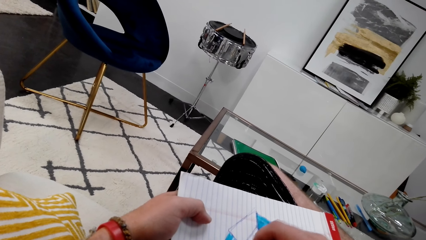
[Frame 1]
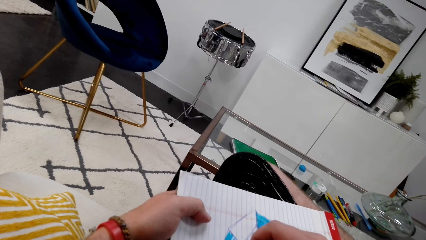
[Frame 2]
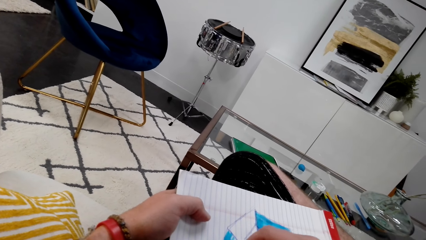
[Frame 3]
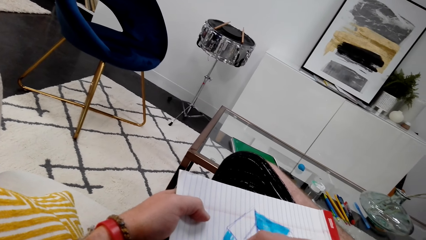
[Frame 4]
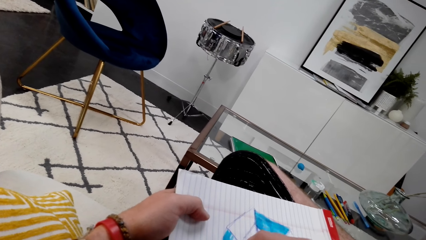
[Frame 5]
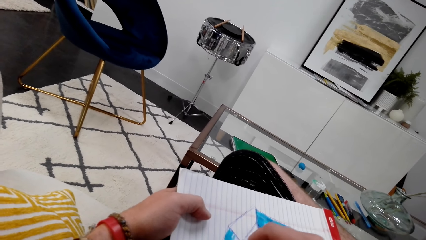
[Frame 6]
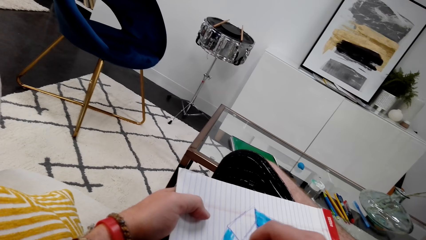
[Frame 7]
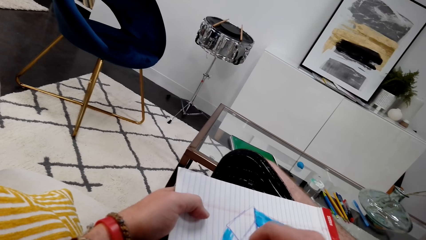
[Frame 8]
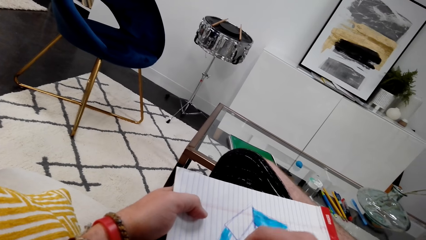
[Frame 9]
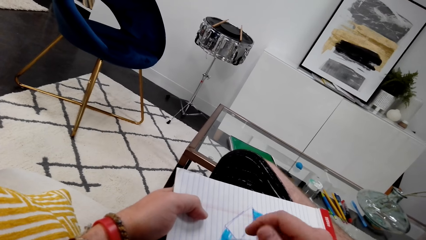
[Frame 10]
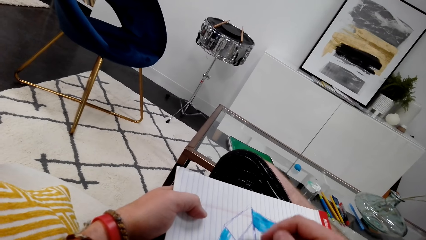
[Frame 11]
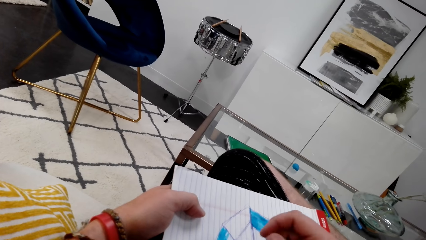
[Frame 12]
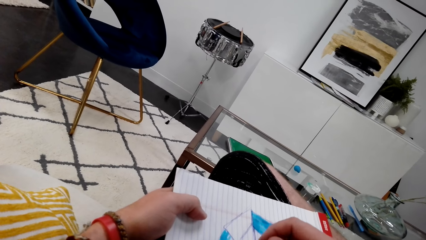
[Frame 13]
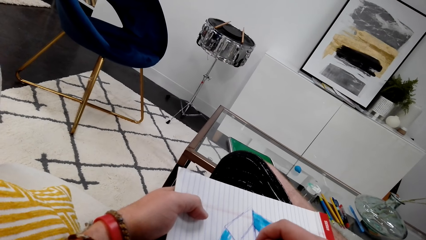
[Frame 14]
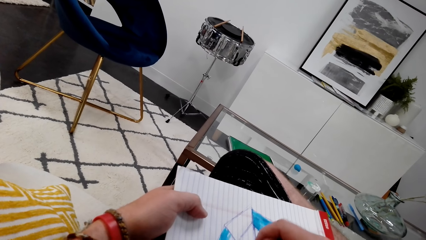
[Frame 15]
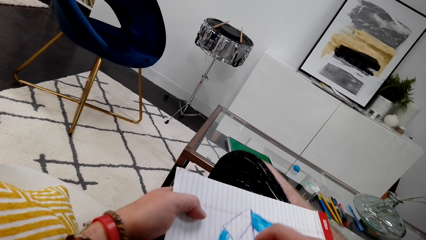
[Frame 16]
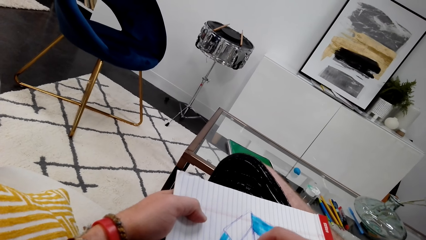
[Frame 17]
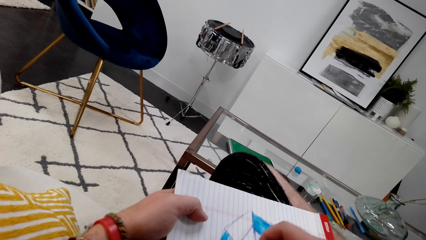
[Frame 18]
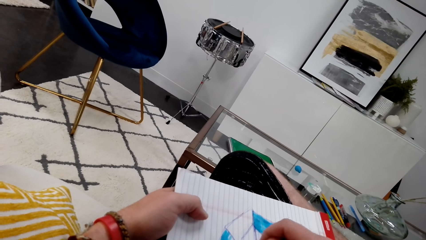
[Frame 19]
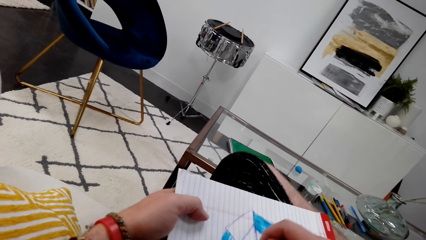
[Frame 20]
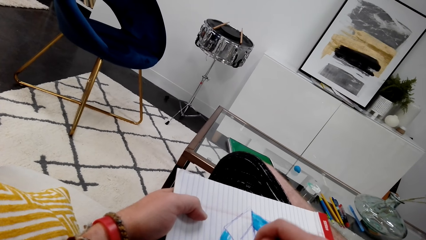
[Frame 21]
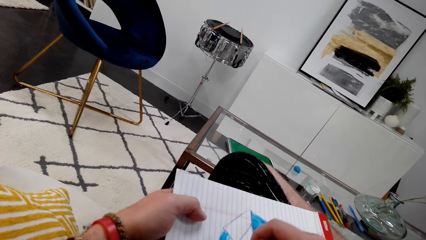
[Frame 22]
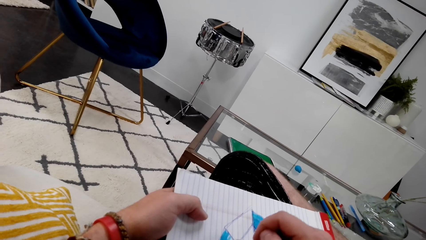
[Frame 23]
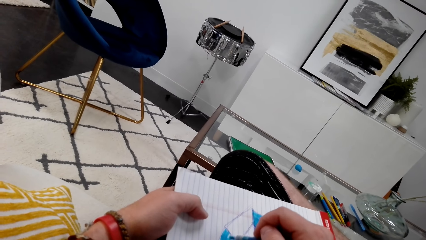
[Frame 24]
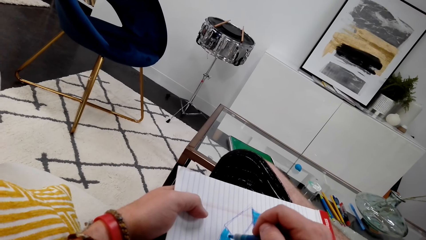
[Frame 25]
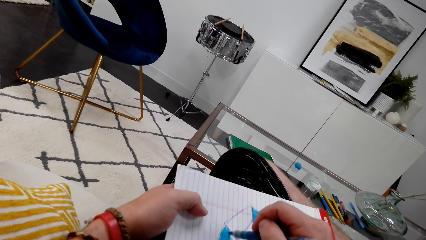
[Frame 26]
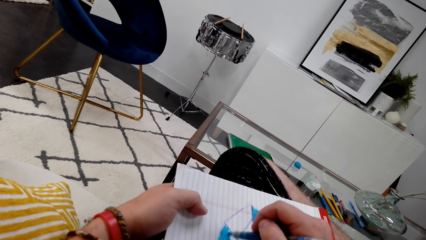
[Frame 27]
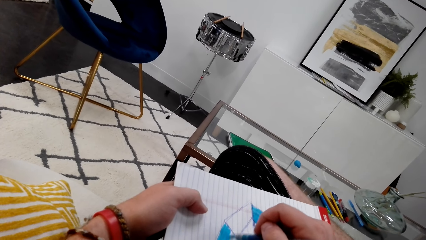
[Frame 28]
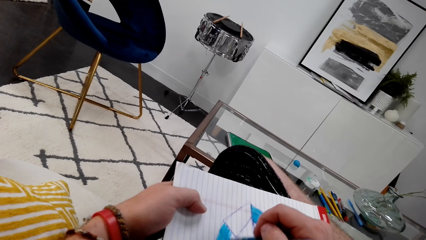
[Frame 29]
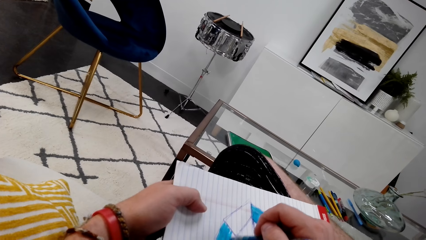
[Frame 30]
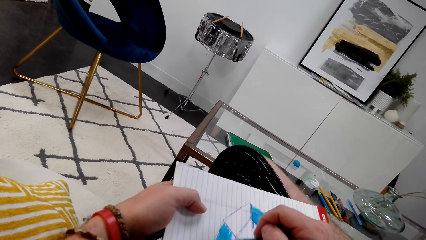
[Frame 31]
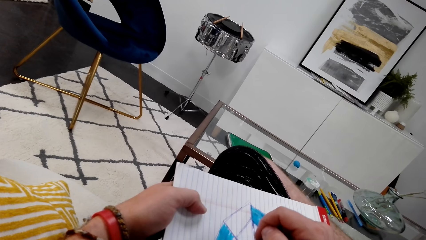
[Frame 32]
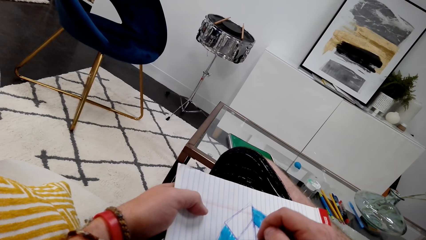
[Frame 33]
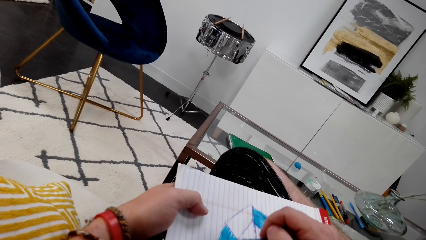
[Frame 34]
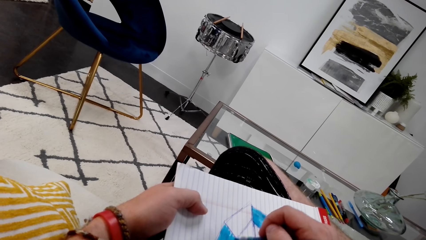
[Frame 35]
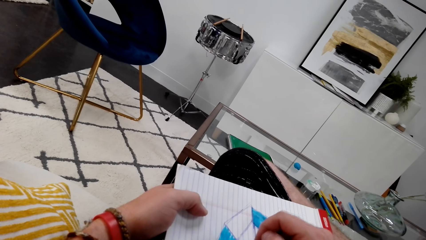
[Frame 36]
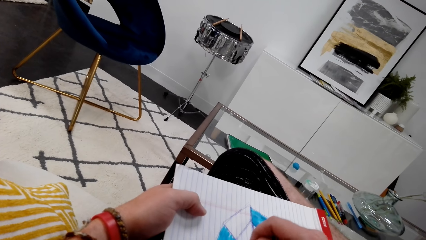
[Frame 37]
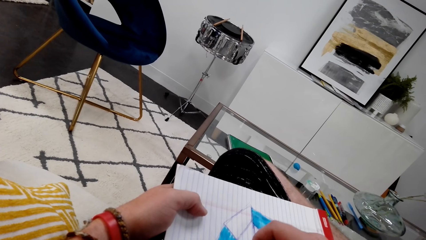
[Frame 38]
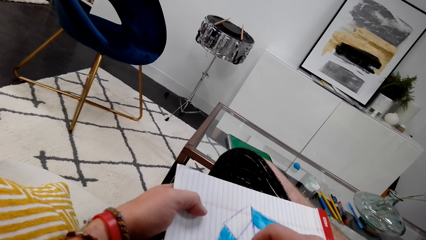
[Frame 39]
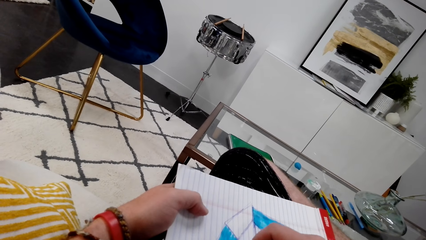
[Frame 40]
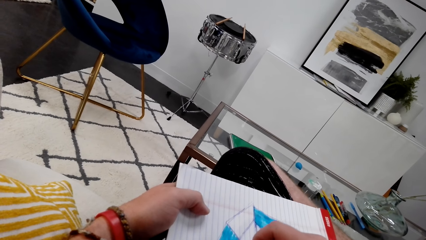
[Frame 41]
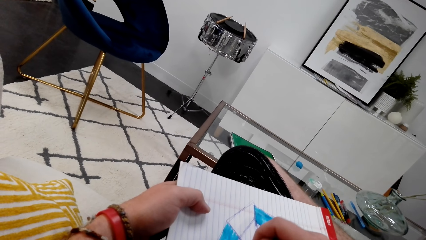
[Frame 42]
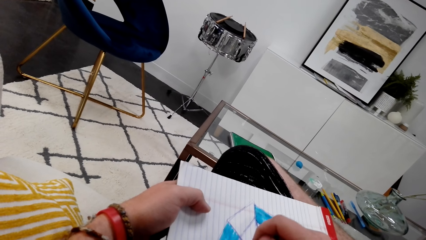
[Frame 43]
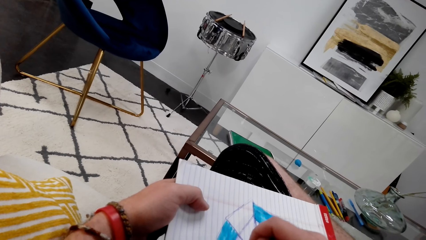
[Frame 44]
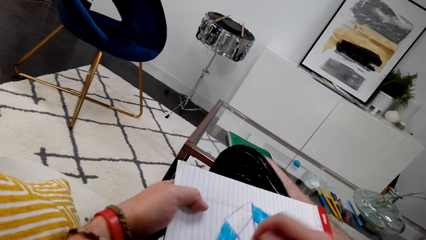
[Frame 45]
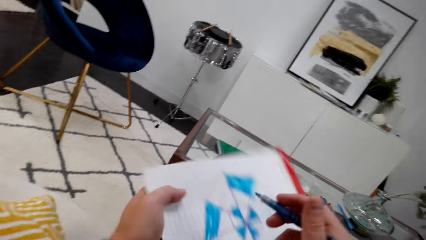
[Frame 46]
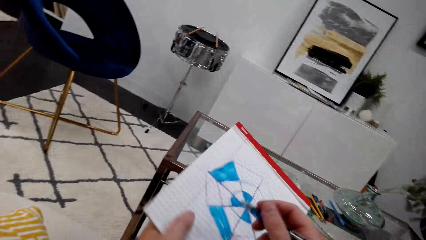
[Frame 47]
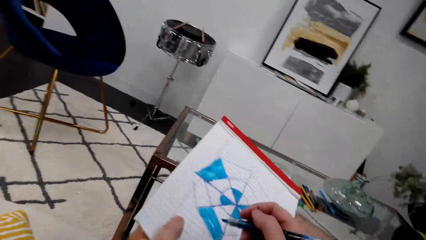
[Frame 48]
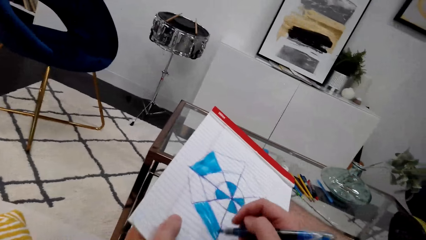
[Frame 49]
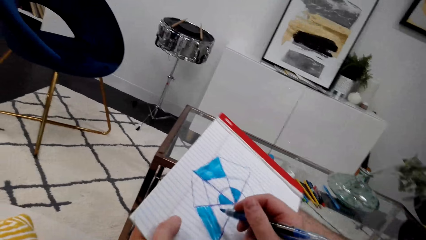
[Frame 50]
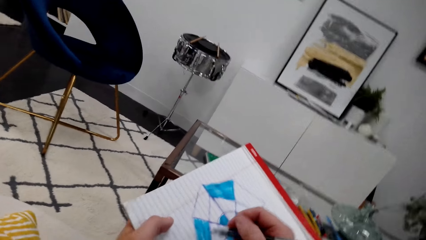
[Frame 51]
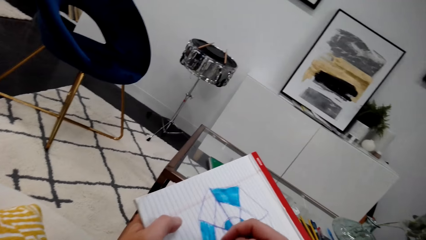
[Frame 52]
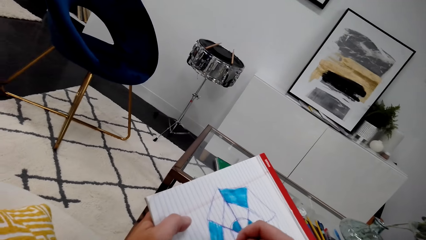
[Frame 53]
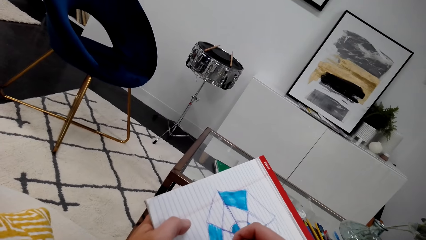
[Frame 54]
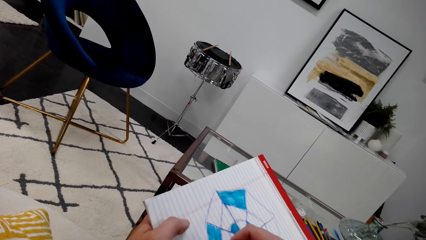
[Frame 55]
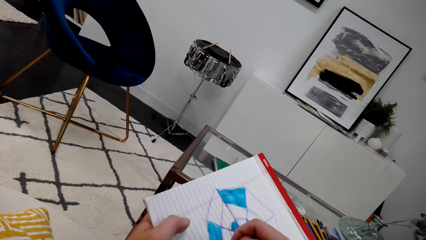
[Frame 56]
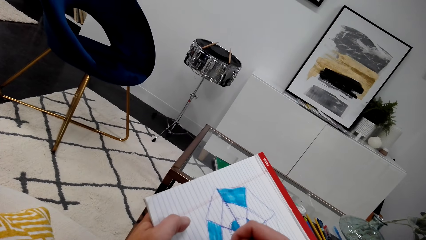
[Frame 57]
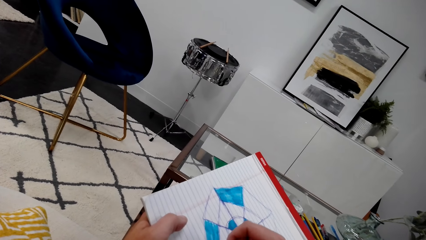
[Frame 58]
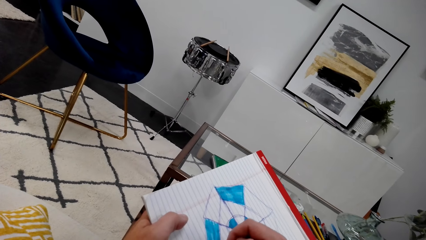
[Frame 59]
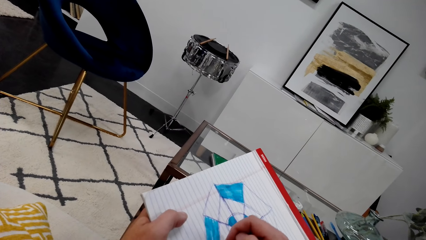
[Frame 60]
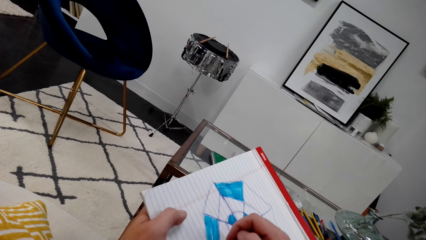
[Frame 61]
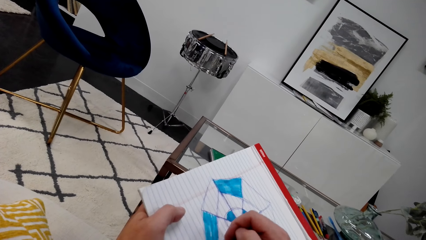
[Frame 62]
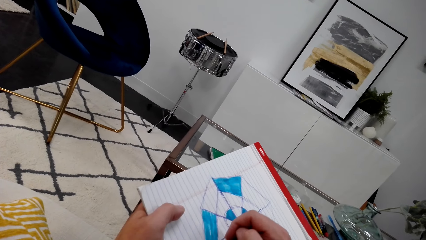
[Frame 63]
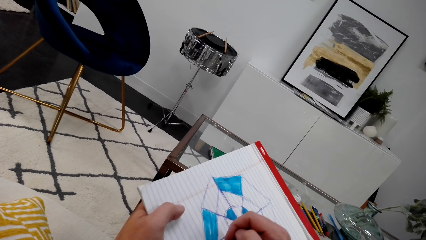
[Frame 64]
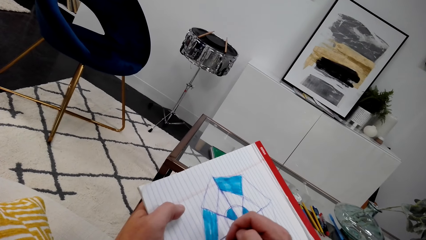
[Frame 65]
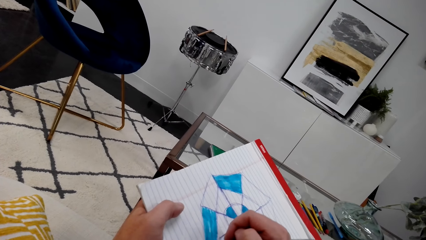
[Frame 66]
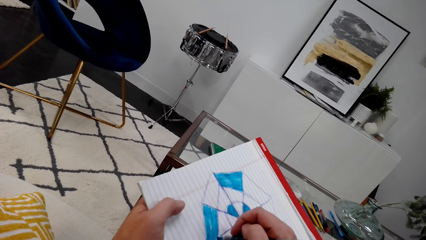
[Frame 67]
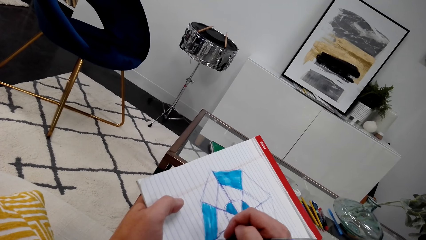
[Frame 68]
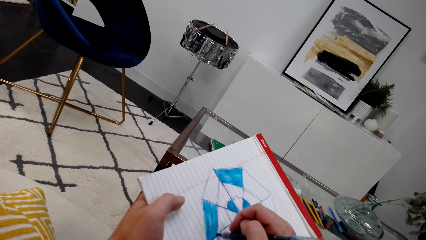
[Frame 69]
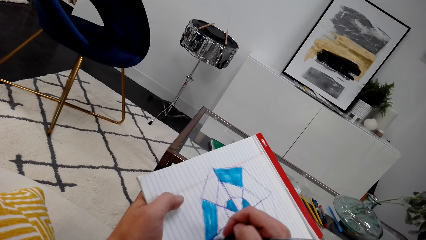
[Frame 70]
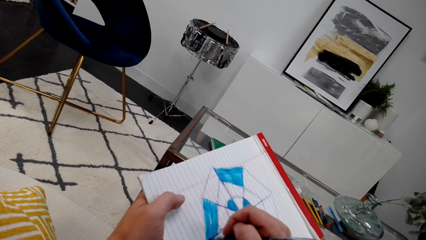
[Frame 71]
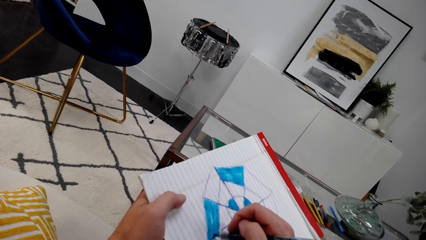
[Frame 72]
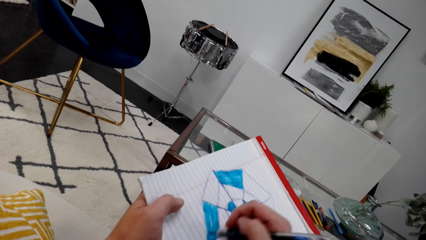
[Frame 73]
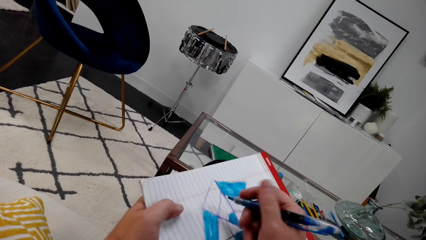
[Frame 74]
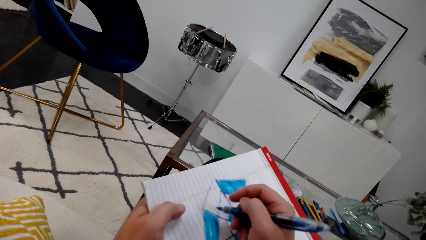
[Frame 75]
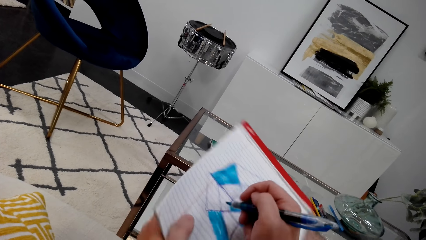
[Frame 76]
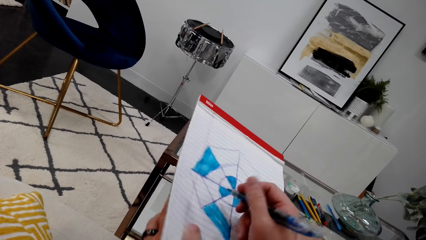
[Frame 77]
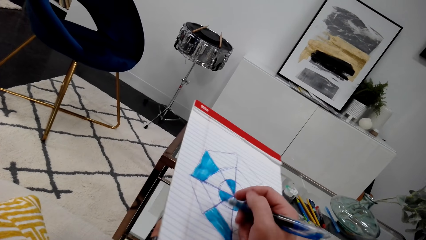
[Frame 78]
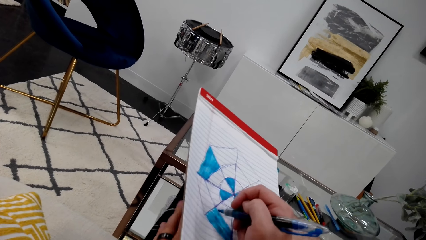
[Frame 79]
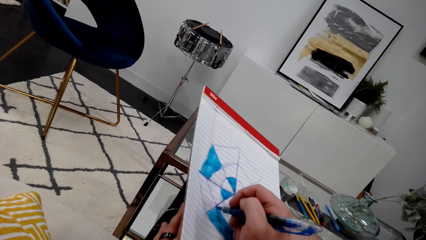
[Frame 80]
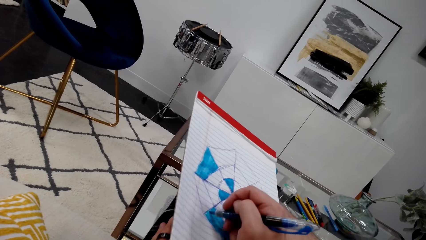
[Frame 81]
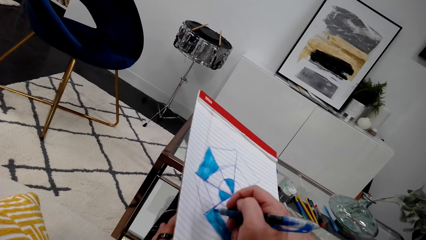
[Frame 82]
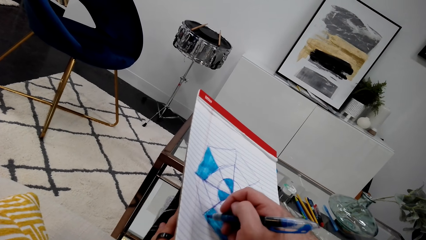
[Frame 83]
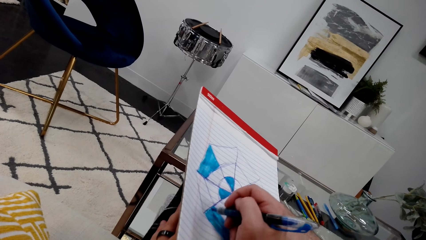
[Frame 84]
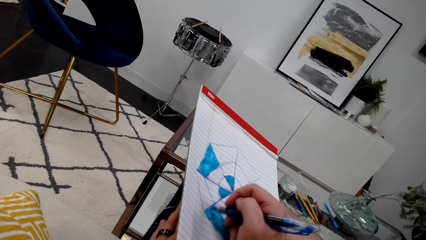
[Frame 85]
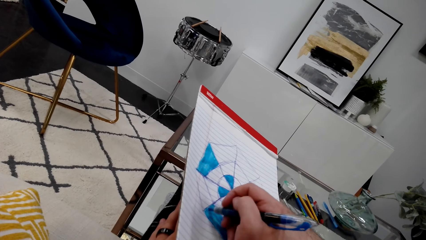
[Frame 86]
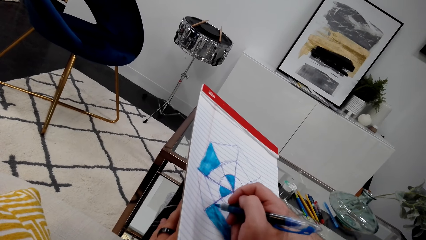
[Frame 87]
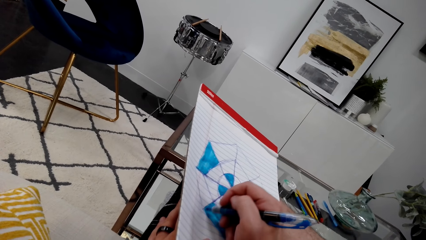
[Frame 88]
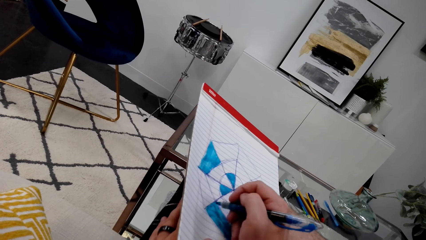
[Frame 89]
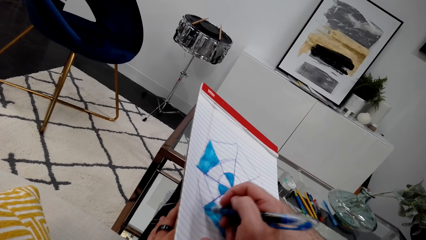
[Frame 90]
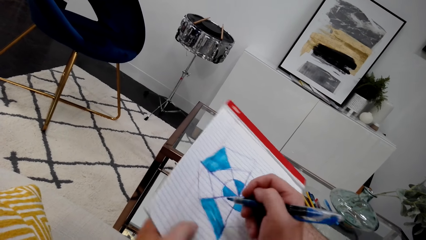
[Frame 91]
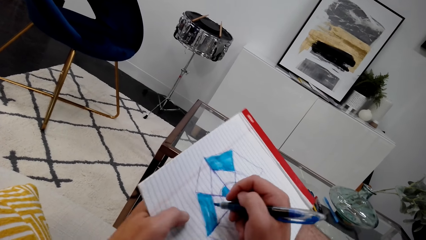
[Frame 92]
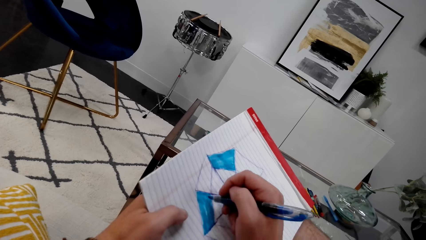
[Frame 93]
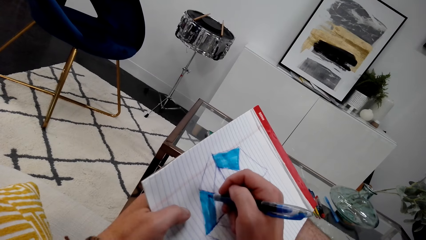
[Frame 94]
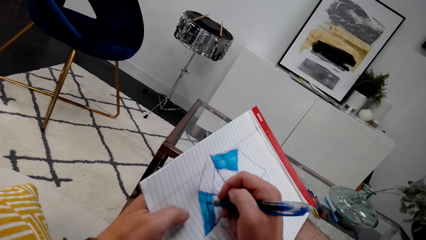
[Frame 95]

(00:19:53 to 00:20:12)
The camera wearer stares at a book. They color a drawing.
